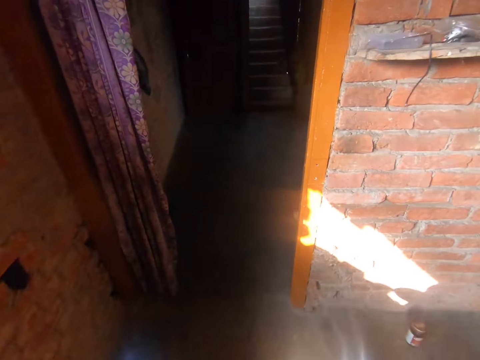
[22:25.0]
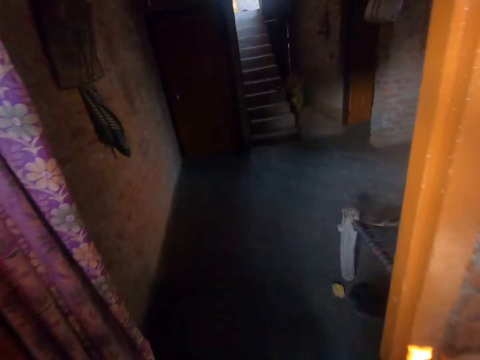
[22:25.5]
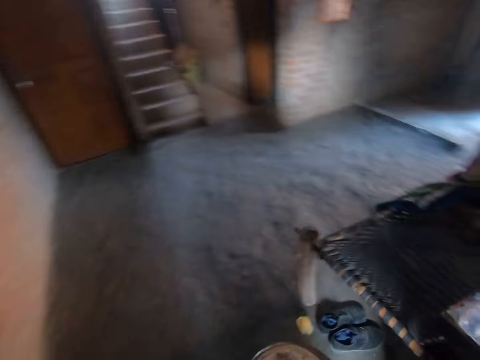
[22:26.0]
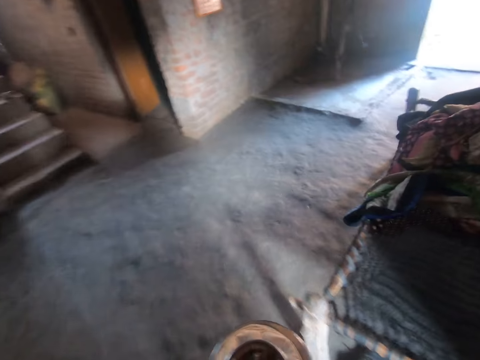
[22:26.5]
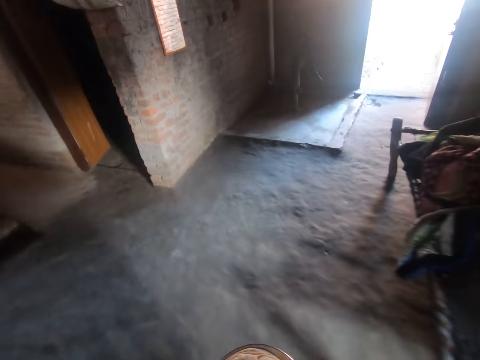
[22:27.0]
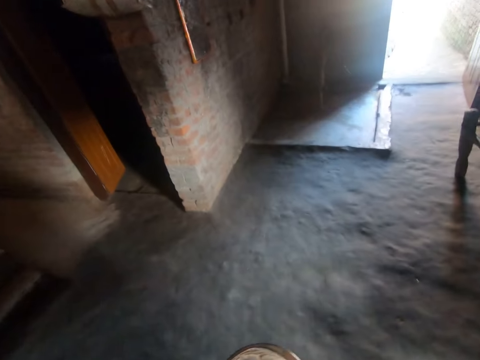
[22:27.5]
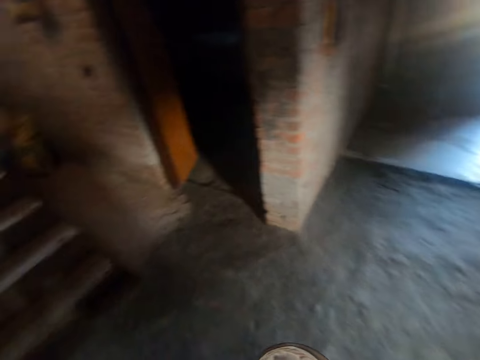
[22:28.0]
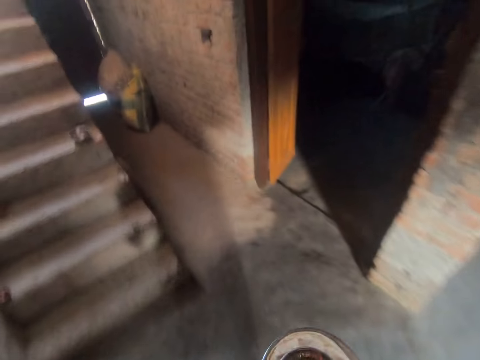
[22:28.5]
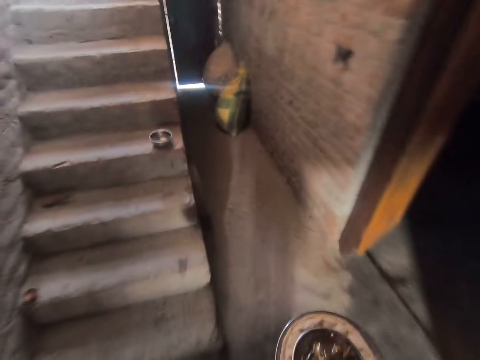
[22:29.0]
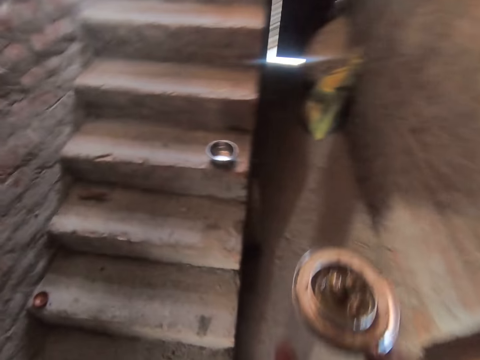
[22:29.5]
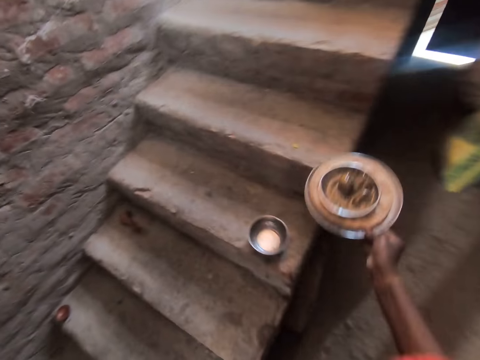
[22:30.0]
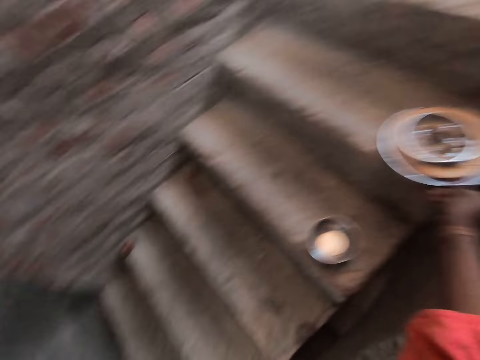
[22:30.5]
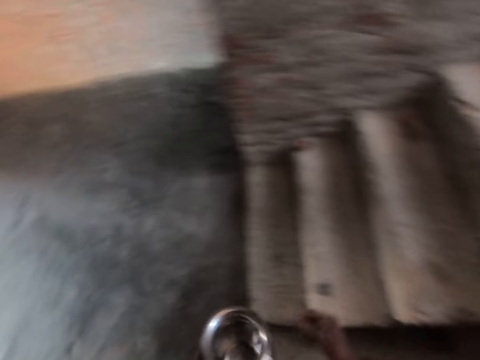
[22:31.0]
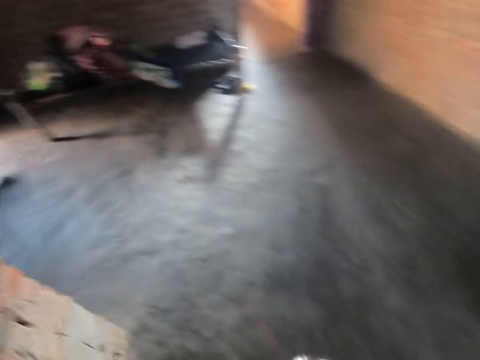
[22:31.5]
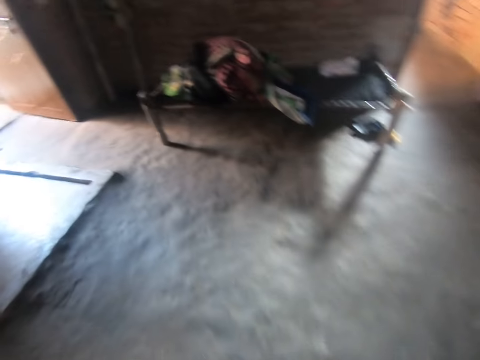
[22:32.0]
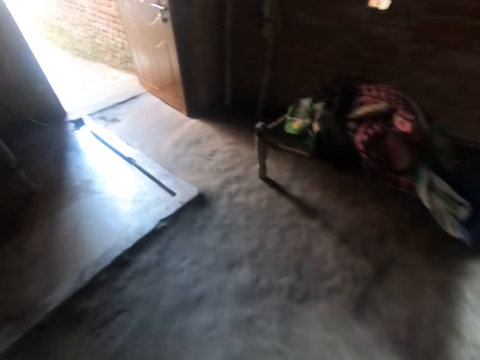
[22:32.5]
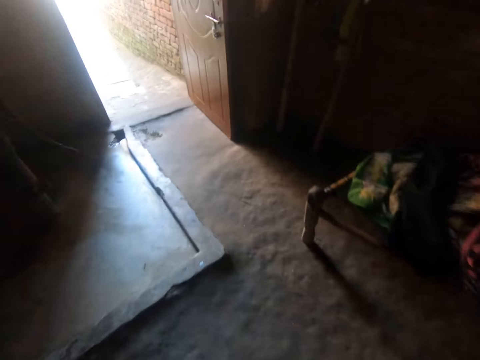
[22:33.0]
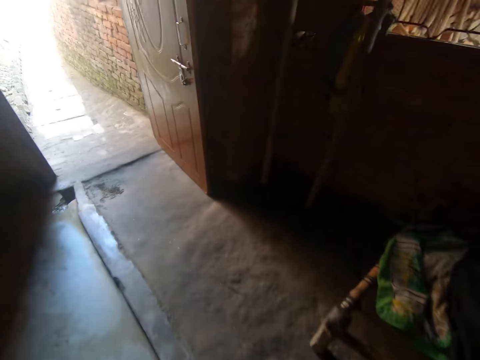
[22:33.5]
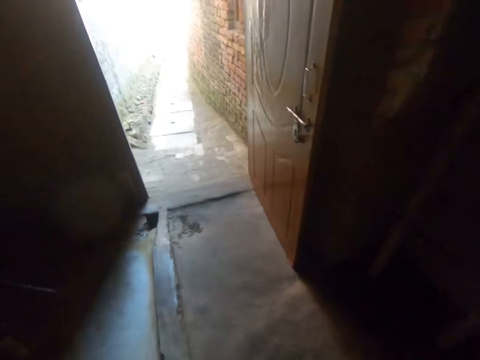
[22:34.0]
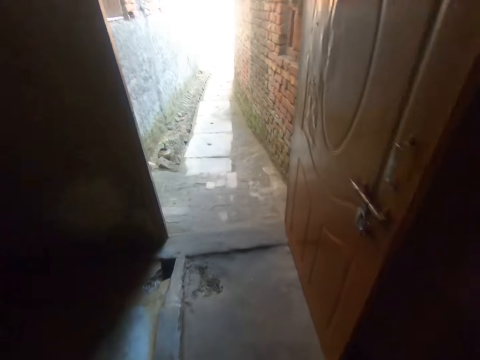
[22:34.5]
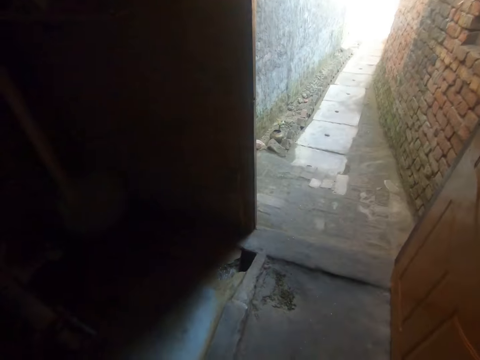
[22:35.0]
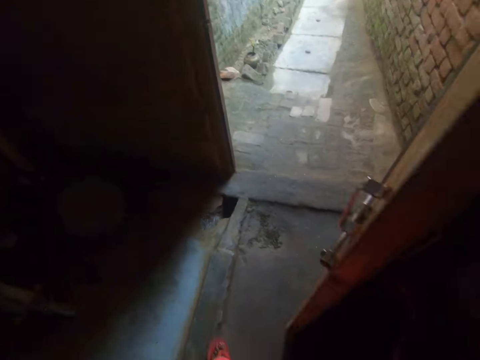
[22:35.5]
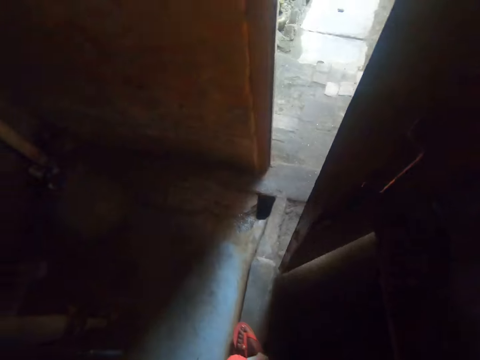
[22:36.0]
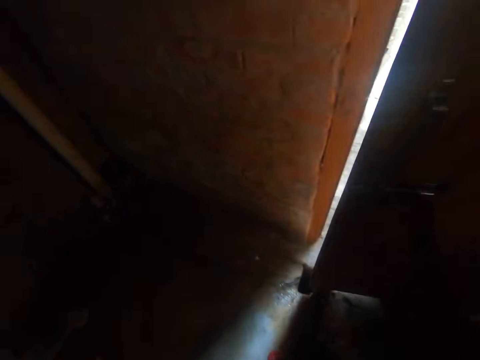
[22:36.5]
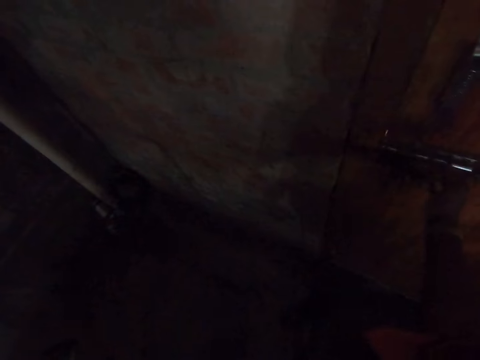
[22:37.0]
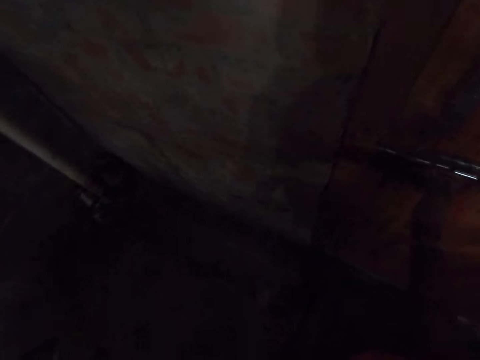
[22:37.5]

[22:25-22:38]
The camera wearer places the metal plate on a staircase with her right hand. She holds the second metal bowl with both of her hands. She walks towards the door. She closes the door with her right hand.

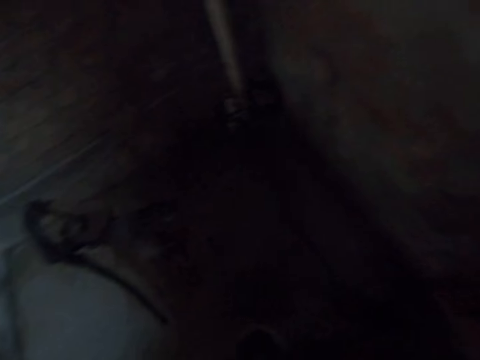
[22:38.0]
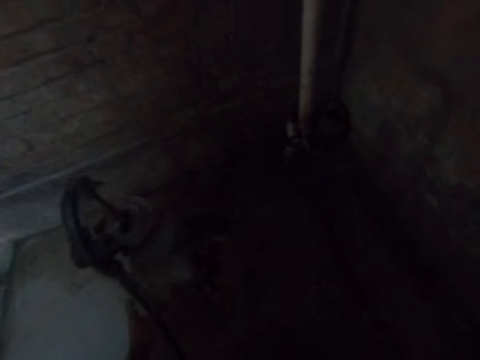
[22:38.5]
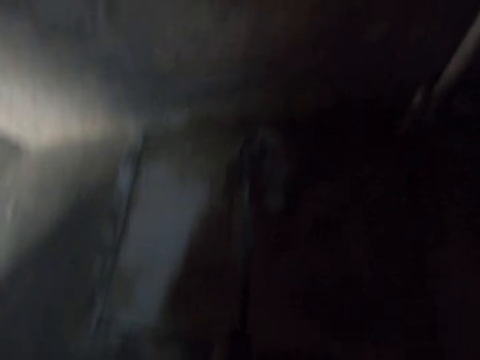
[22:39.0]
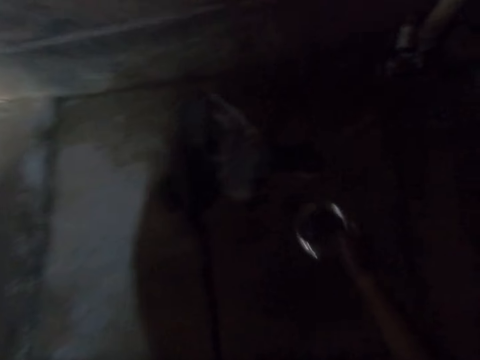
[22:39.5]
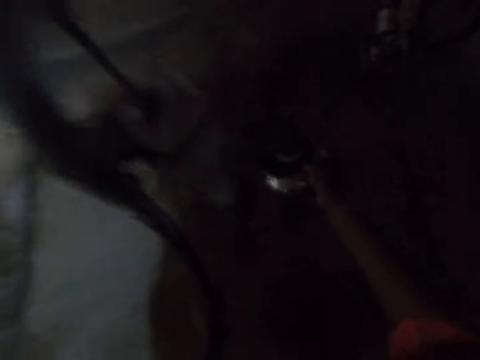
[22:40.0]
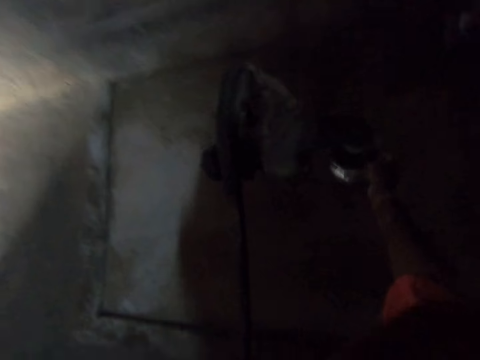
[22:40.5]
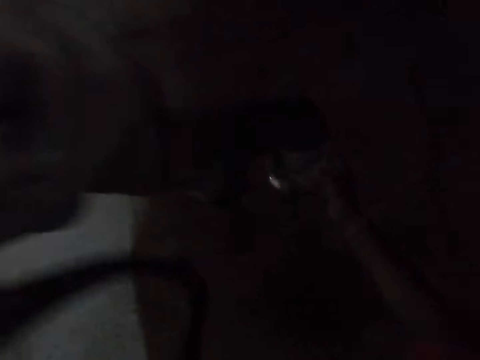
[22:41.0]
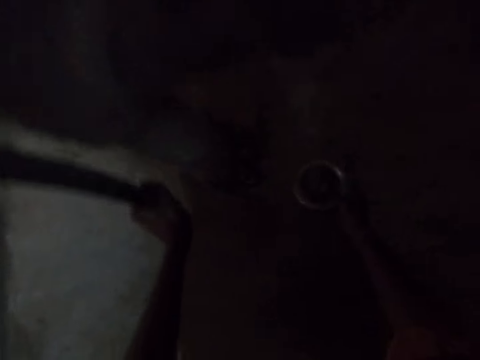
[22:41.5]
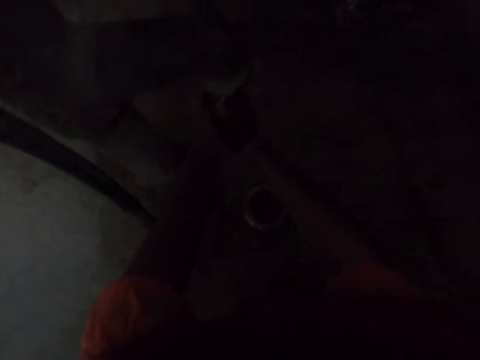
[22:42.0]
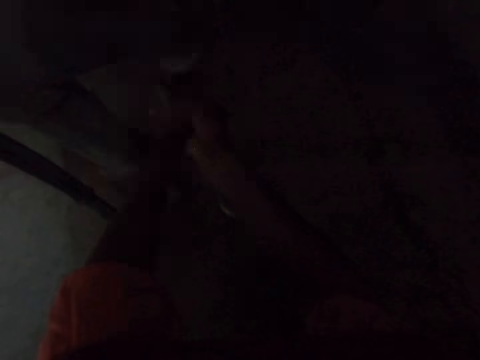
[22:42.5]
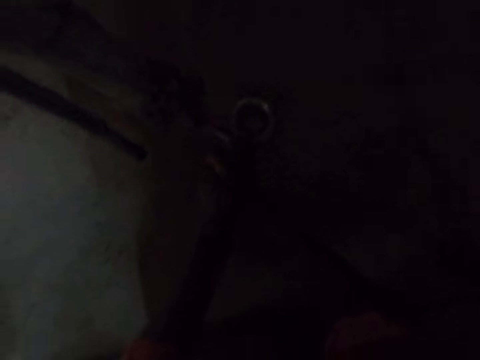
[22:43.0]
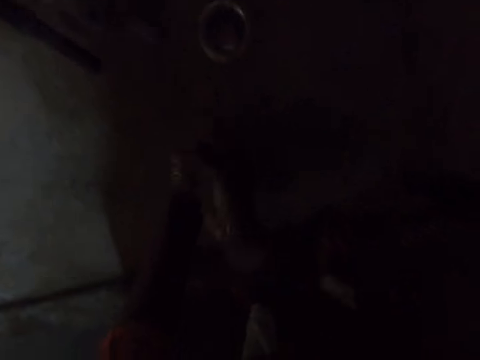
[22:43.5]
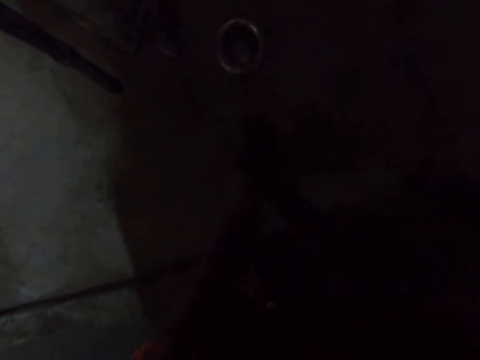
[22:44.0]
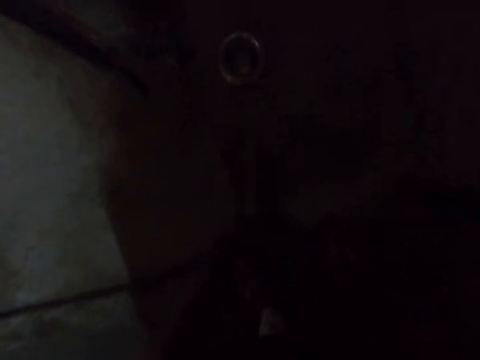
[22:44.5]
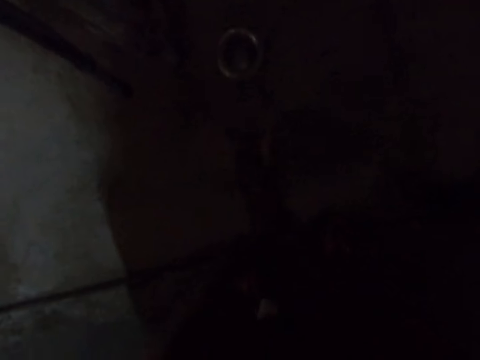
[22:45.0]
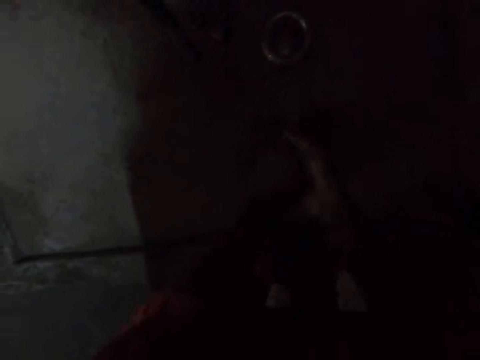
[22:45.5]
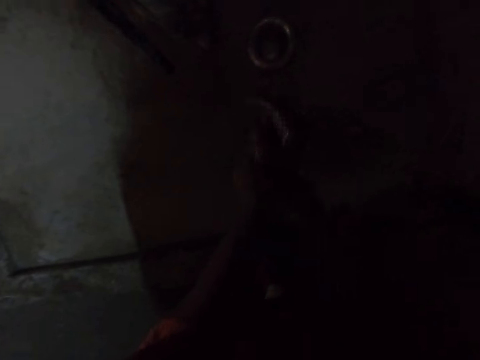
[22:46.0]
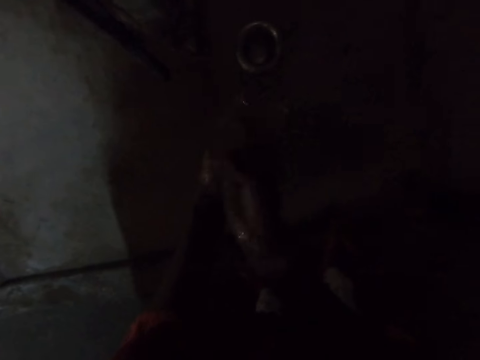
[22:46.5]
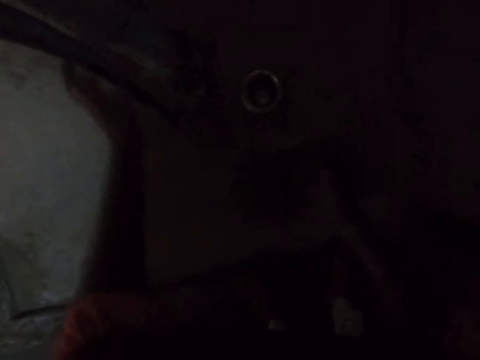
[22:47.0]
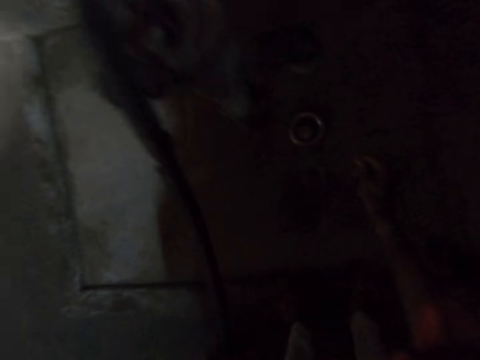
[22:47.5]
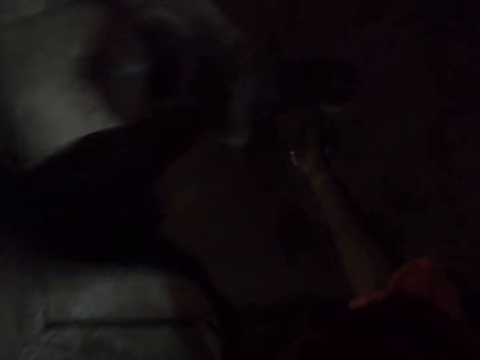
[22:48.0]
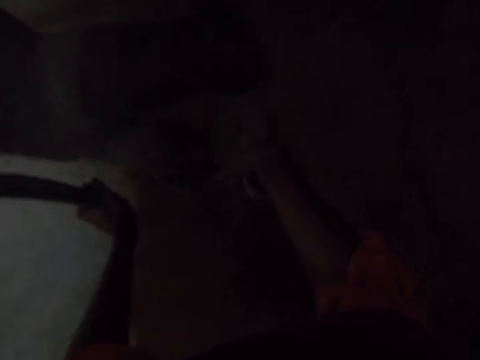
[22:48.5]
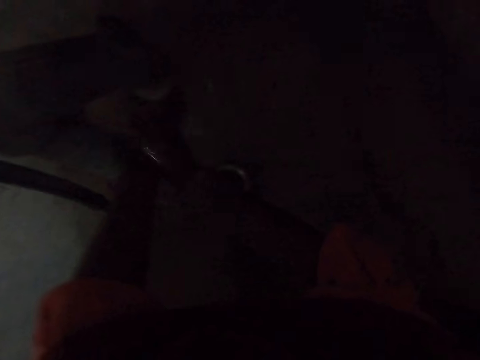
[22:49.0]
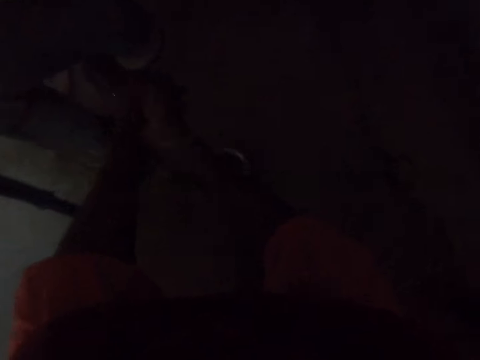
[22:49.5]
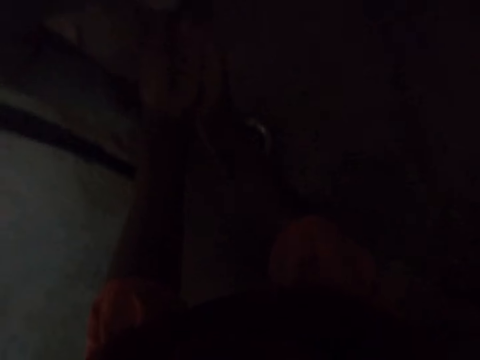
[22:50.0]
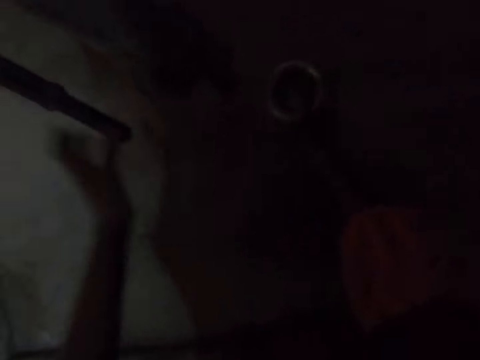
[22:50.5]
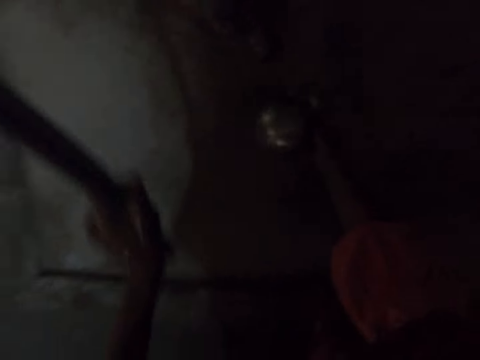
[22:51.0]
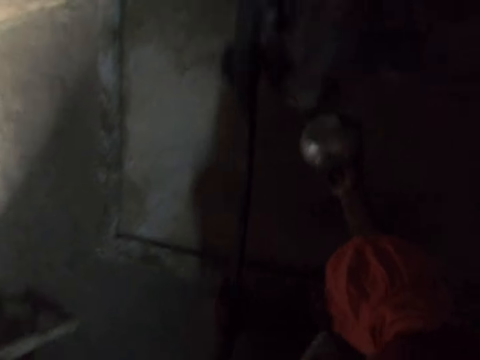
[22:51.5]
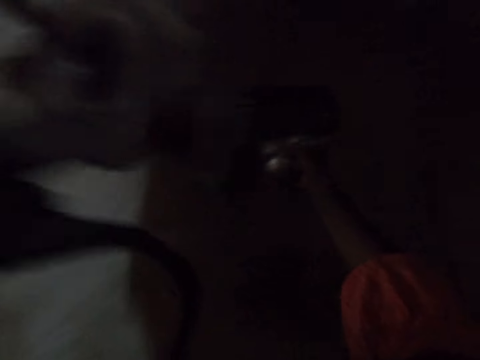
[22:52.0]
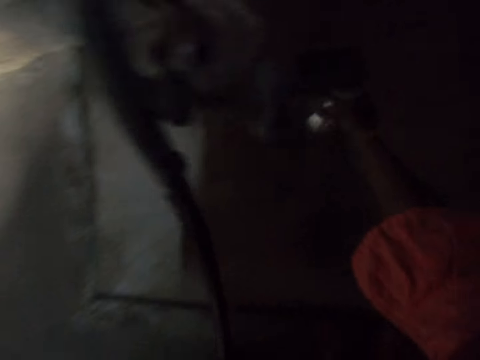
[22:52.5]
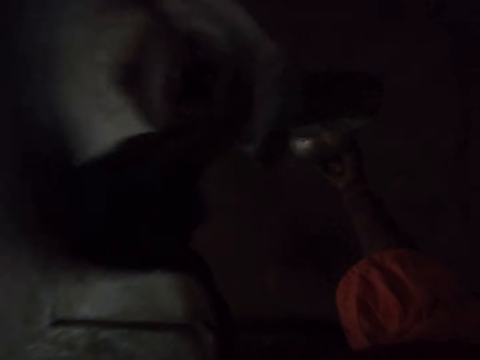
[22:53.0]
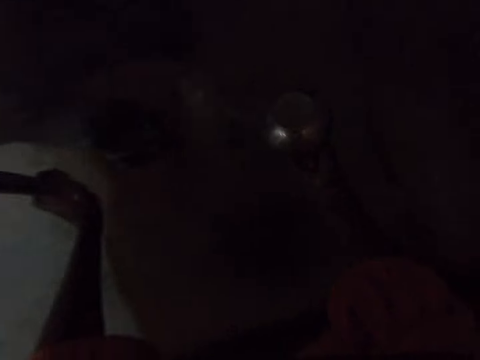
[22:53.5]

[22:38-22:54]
The camera wearer pumps water from the water pump with her left hand into the second metal bowl in her right hand on a floor. She opens the tap. She washes her hands with water from the water pump. She pours water from the second metal bowl onto the floor.
